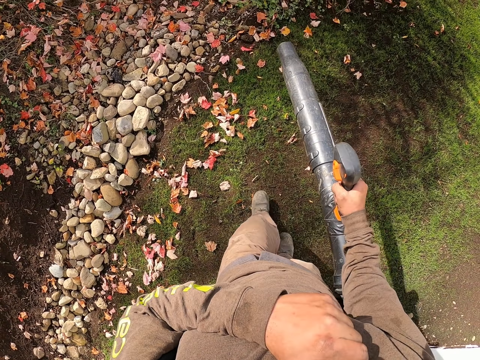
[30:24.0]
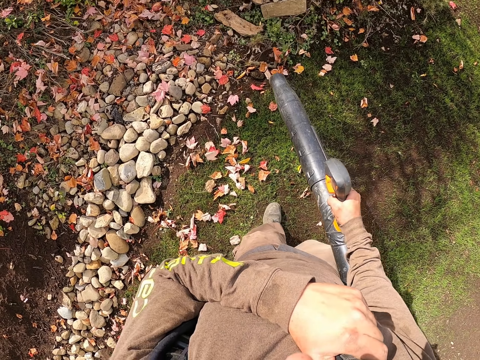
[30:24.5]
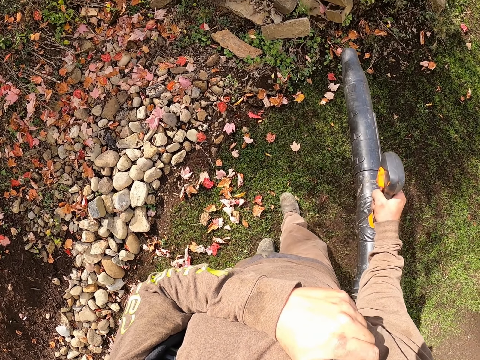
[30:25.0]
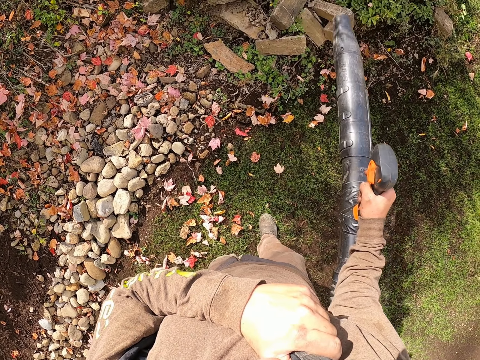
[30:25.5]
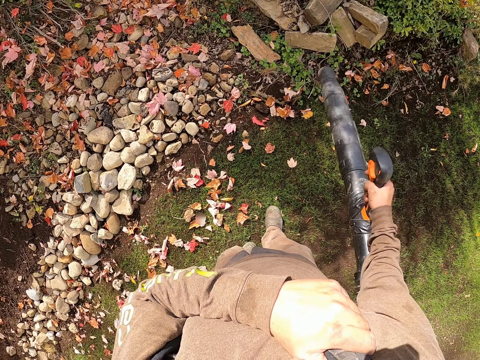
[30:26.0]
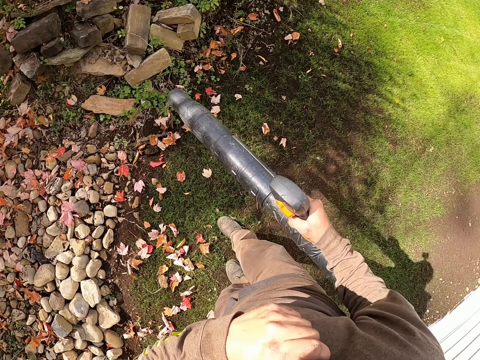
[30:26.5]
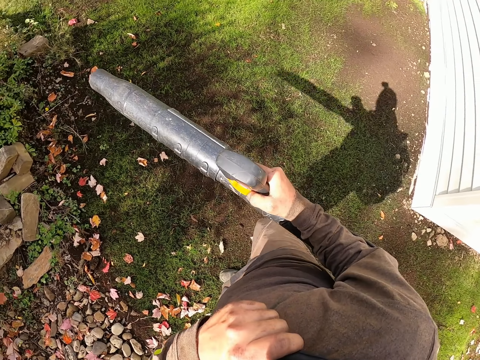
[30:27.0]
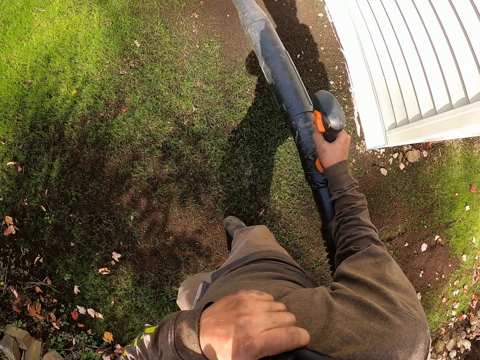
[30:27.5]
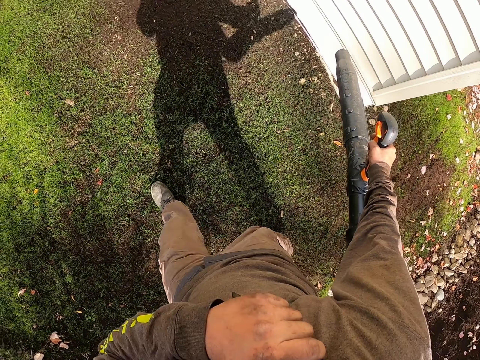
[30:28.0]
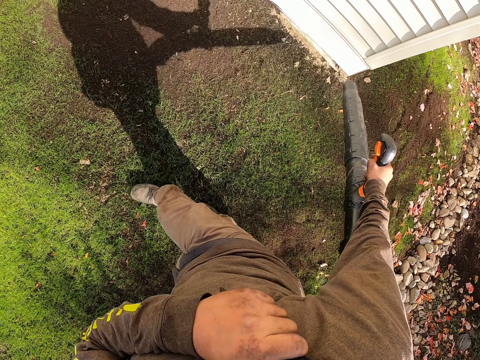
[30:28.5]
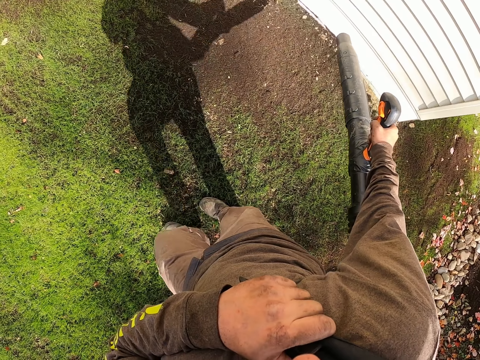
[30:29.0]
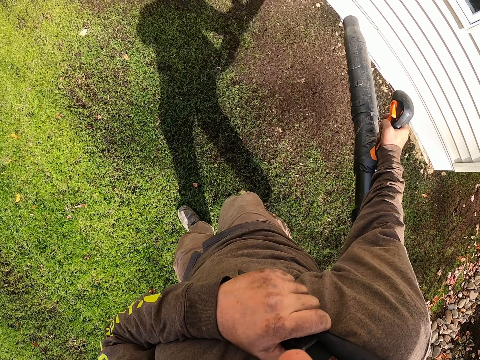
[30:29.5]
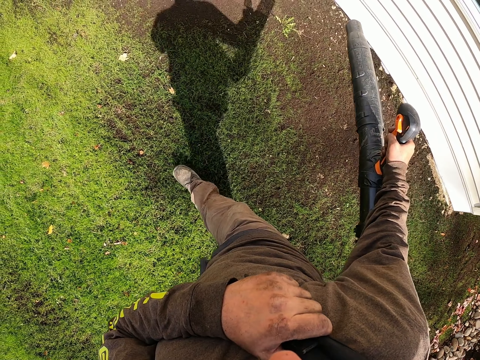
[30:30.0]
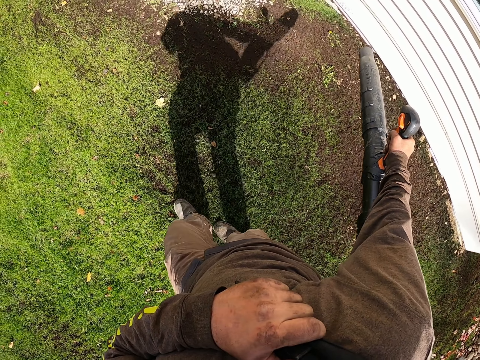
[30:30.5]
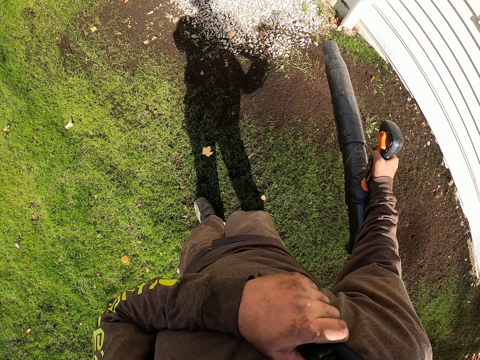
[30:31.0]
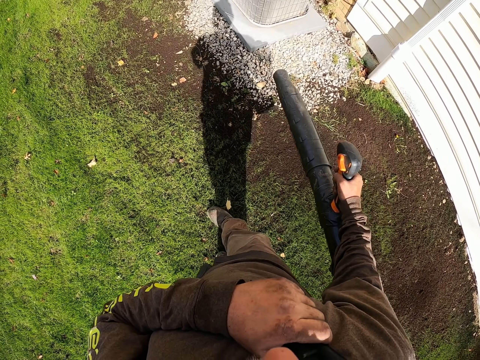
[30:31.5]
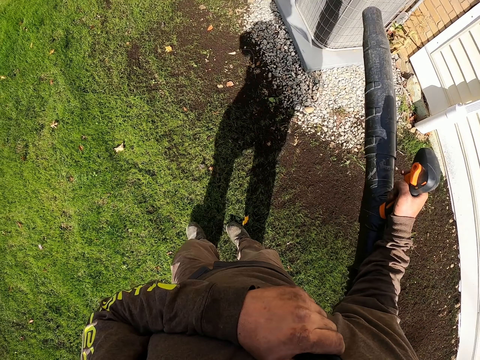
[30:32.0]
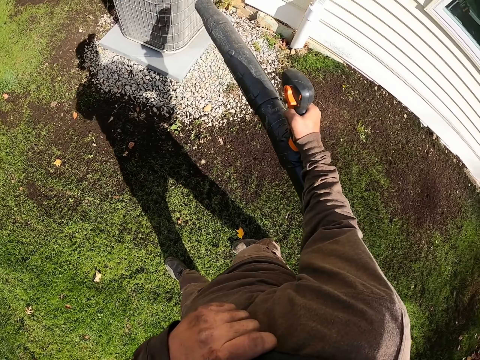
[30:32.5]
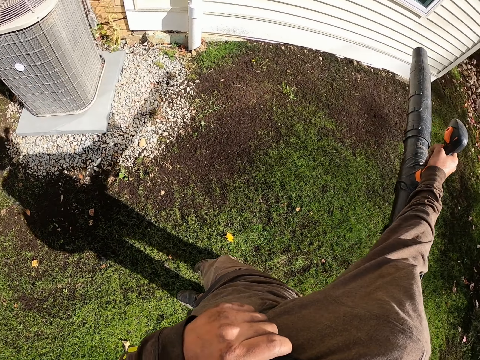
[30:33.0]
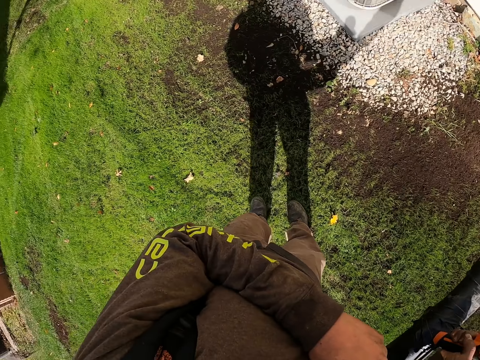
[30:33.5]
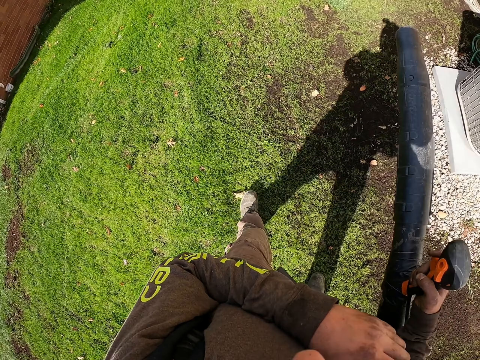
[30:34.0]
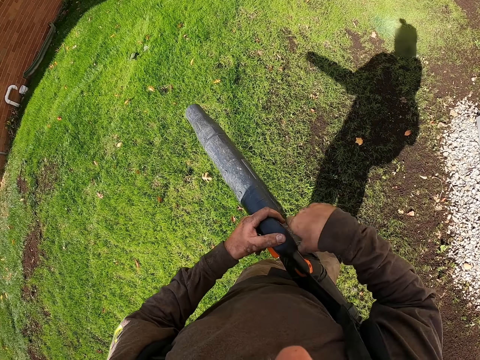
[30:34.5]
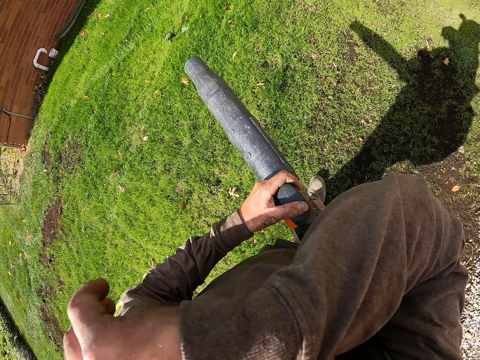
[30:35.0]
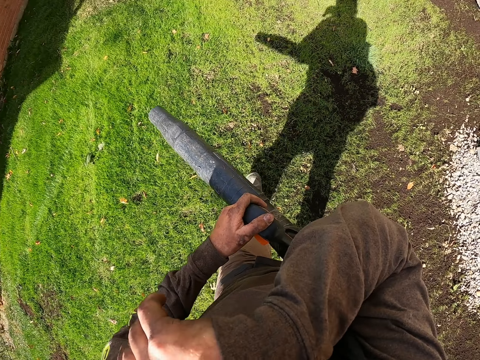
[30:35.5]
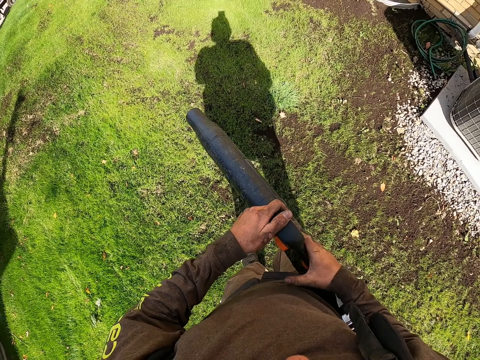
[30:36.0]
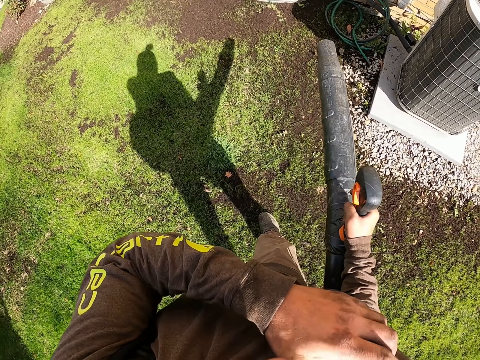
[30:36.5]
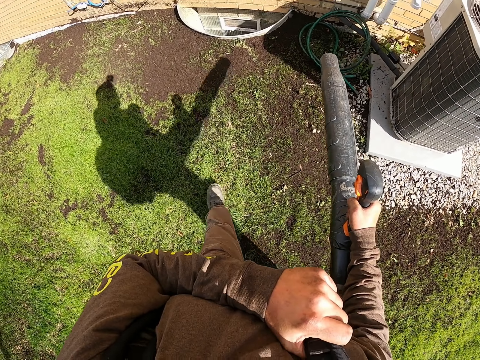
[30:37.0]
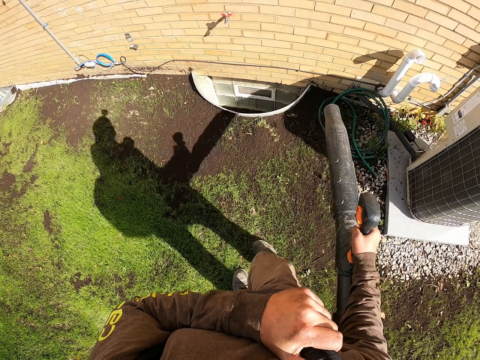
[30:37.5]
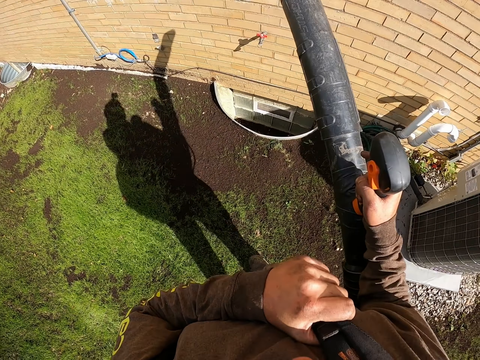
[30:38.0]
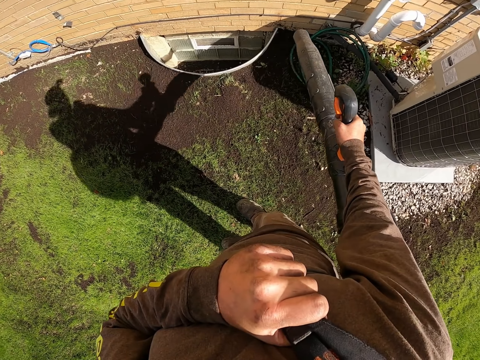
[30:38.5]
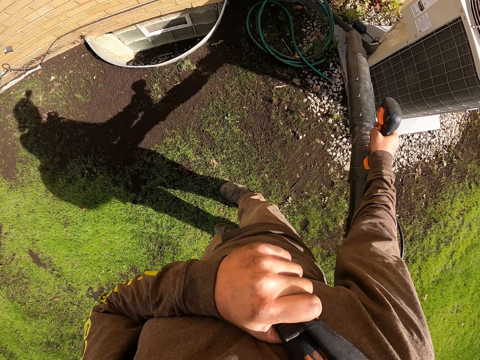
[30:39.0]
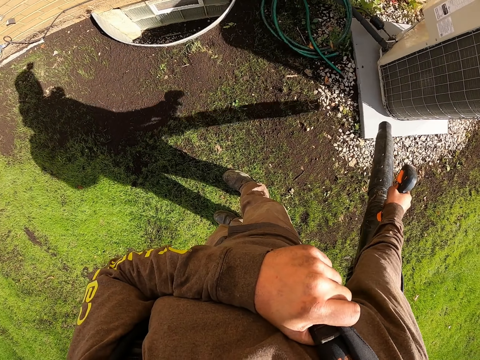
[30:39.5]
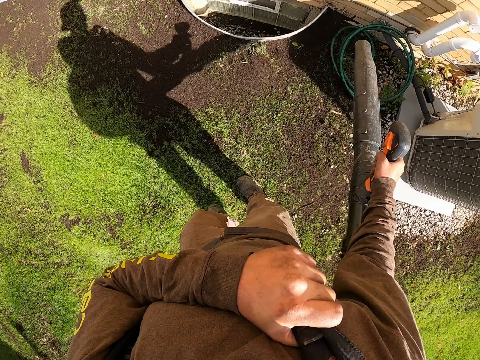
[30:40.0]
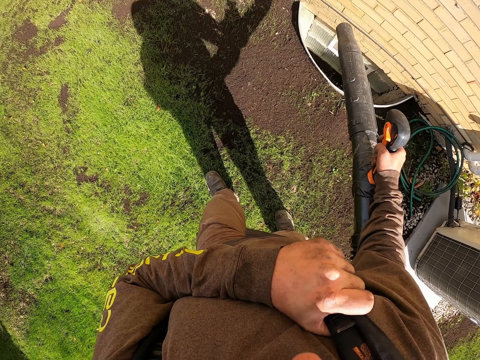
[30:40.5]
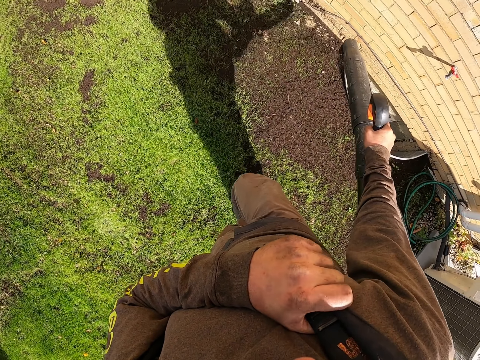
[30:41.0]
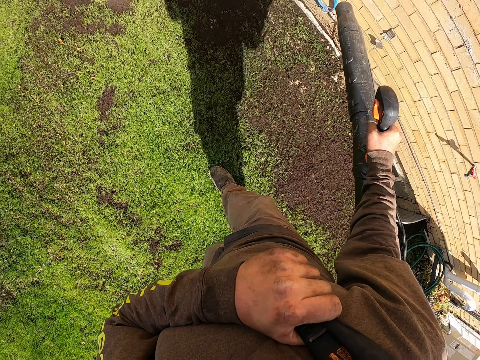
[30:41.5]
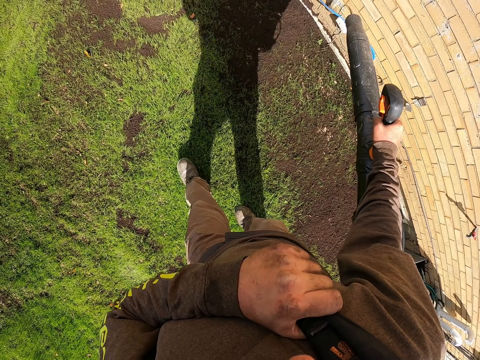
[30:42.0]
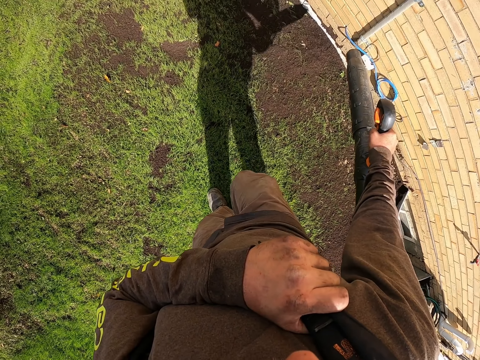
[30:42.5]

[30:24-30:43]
The camera wearer blows the leaves with a leaf blower machine. He walks on the compound. He exchanges the machine holding hand. He wipes his eyes. He exchanges the machine holding hand. He blows.

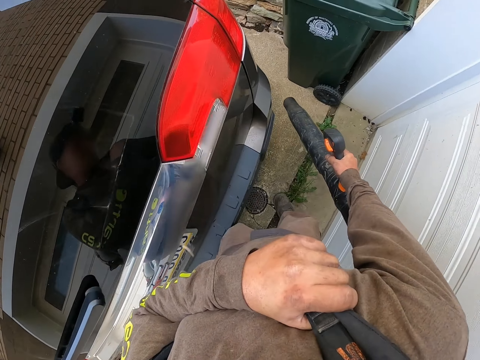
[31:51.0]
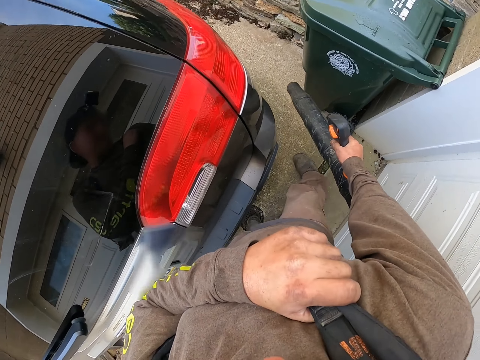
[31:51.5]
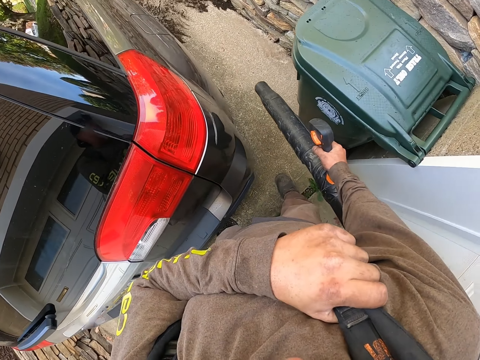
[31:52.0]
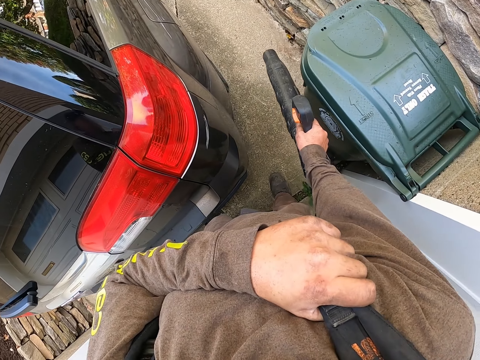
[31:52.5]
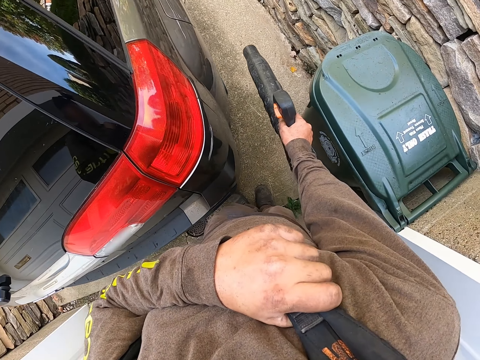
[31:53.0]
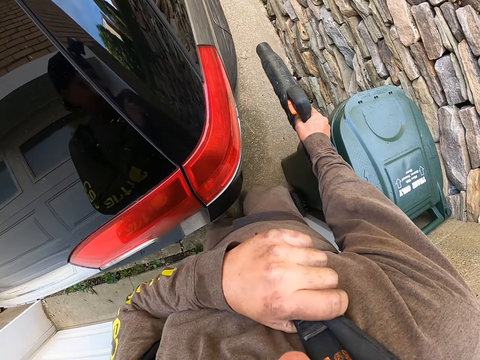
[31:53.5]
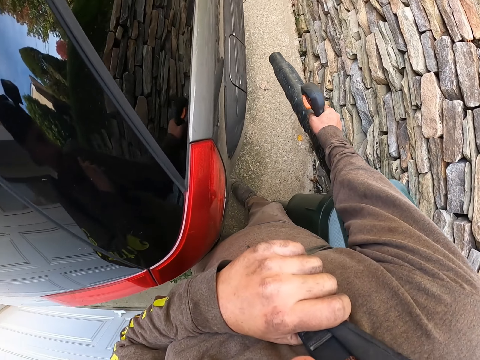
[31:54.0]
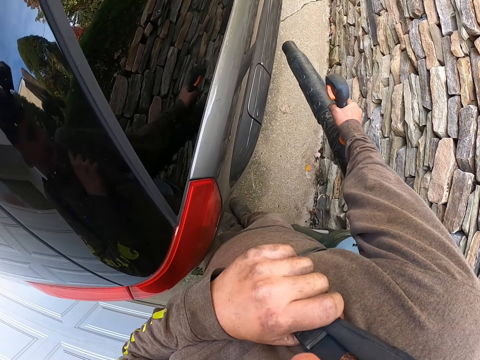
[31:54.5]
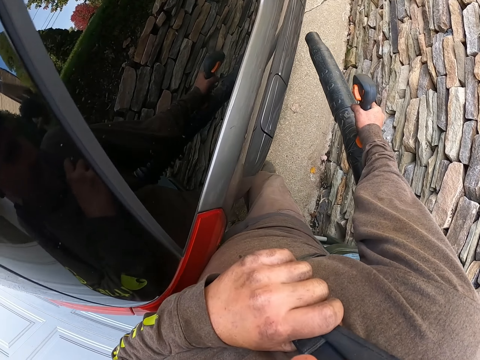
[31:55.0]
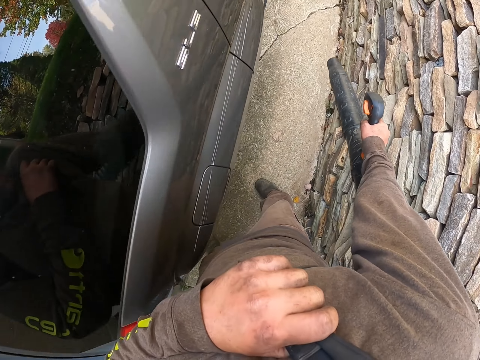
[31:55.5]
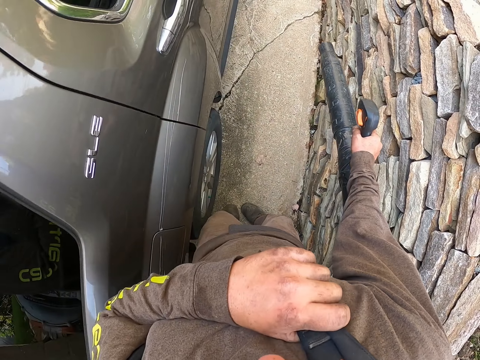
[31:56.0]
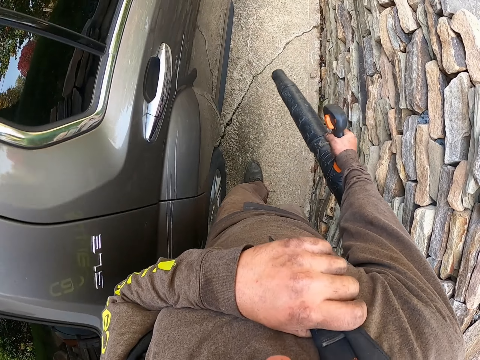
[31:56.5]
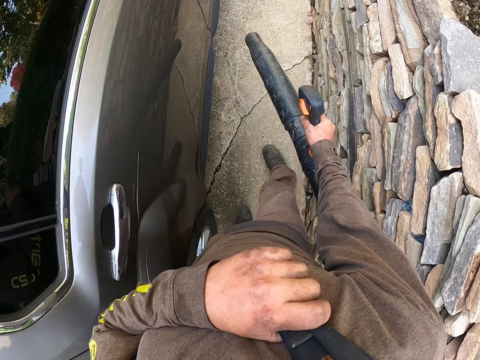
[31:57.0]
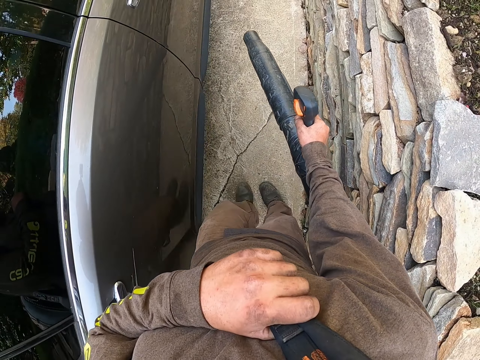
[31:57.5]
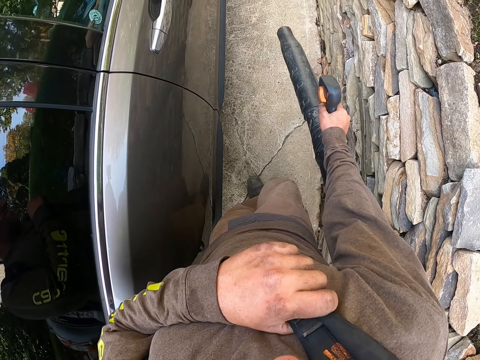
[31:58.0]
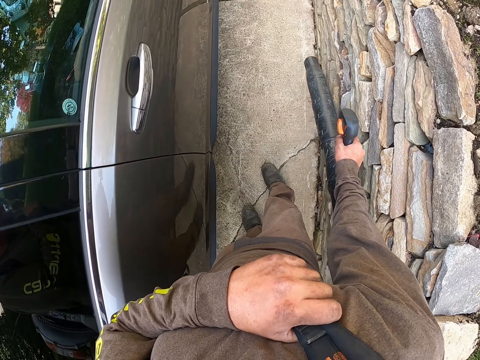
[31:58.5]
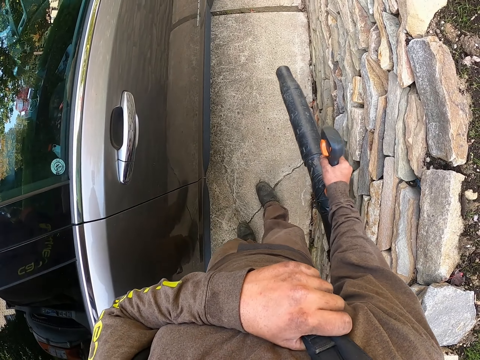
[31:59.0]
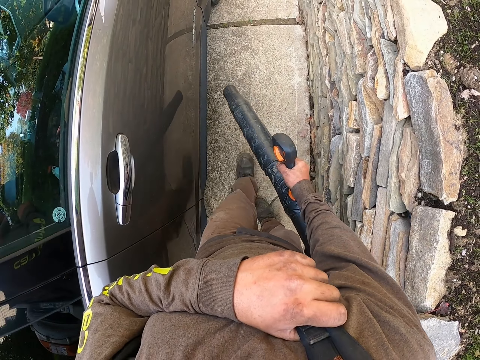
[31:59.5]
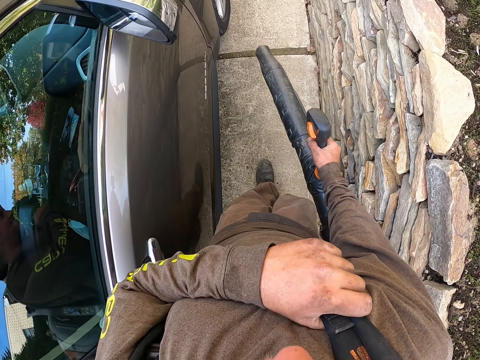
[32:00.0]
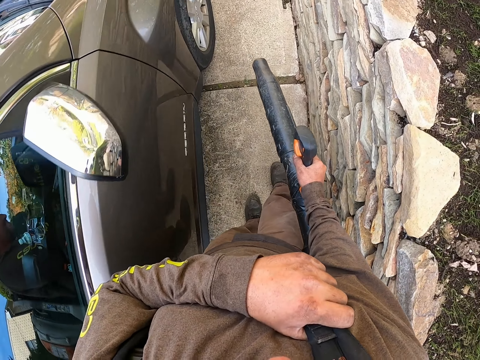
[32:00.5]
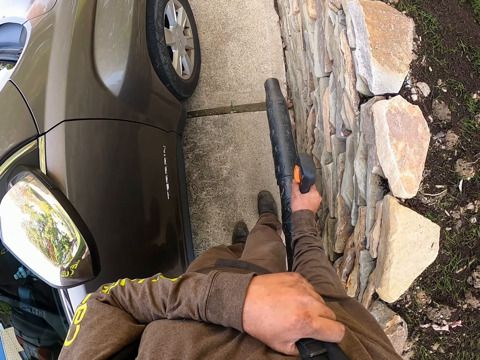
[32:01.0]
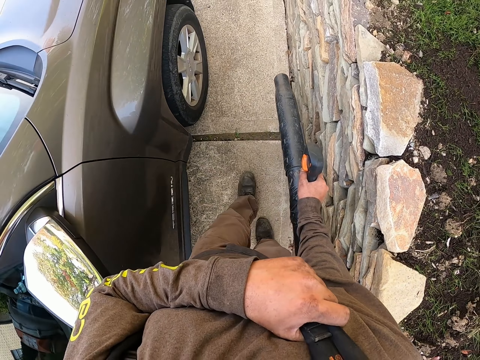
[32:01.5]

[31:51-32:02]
The camera wearer holds the bag handle with the left hand. They blow the leaves with a leaf blower. They blow the floor with the leaf blower.
